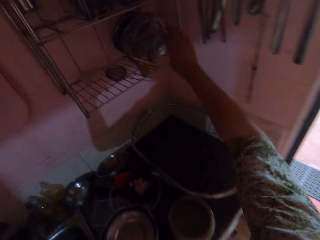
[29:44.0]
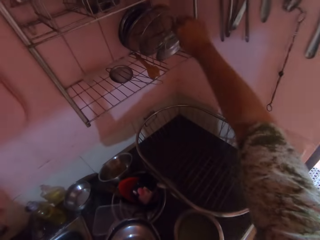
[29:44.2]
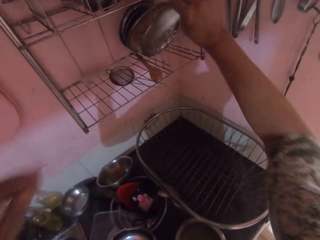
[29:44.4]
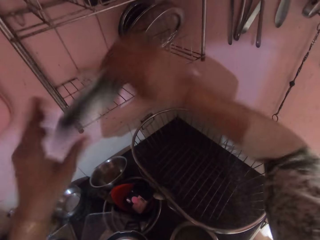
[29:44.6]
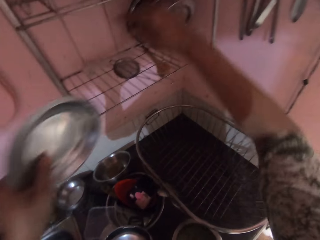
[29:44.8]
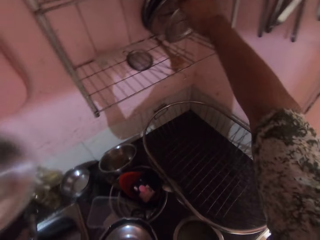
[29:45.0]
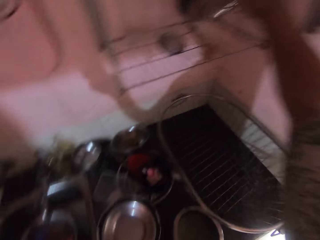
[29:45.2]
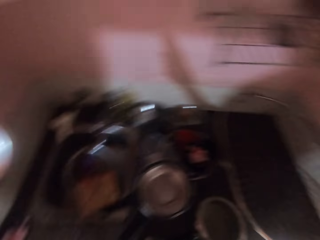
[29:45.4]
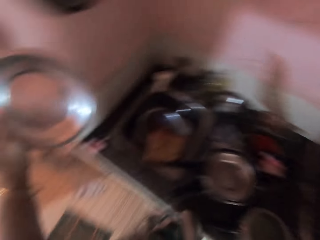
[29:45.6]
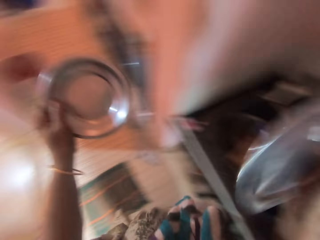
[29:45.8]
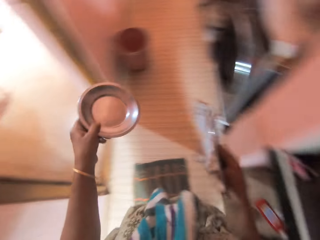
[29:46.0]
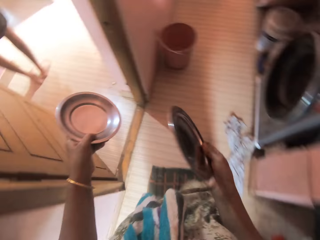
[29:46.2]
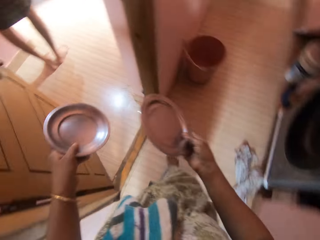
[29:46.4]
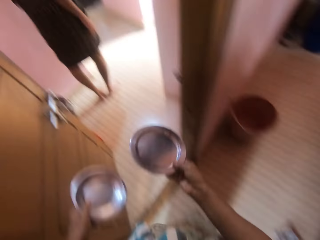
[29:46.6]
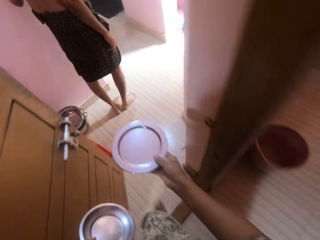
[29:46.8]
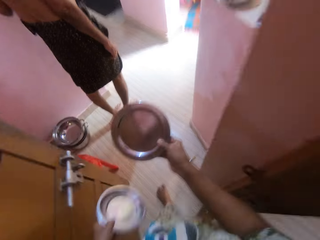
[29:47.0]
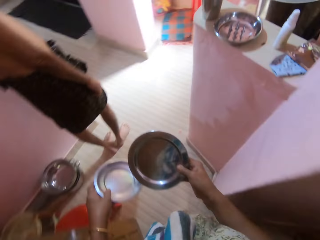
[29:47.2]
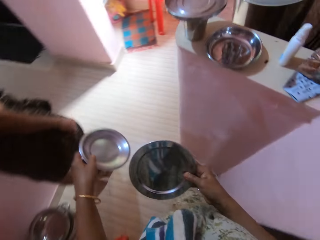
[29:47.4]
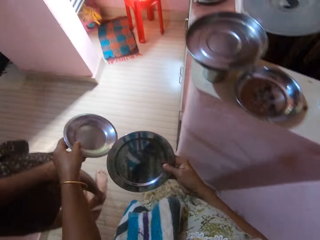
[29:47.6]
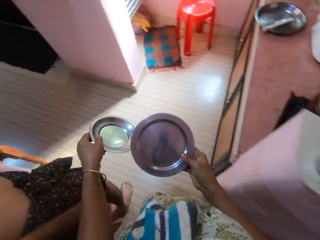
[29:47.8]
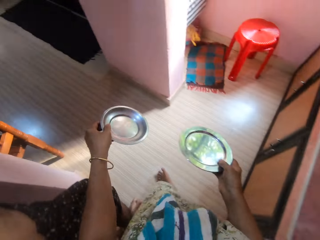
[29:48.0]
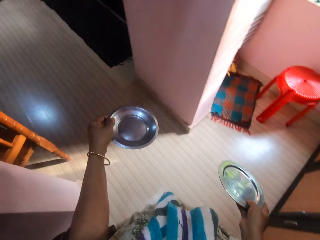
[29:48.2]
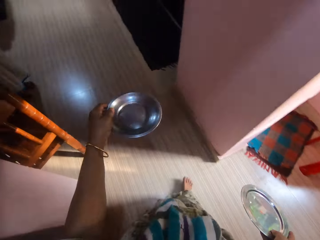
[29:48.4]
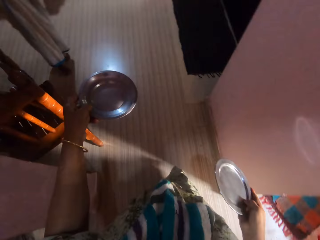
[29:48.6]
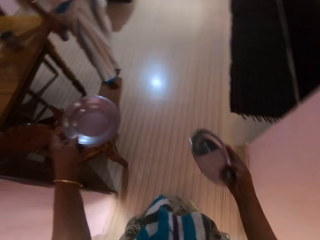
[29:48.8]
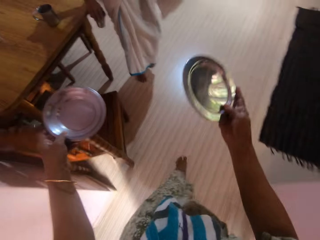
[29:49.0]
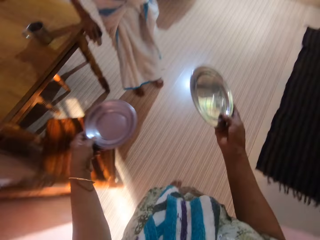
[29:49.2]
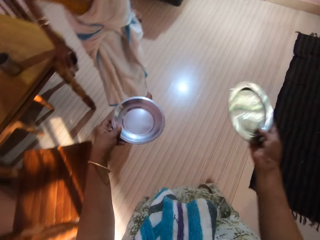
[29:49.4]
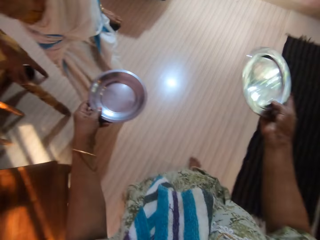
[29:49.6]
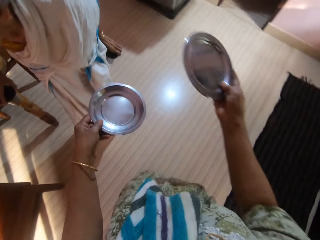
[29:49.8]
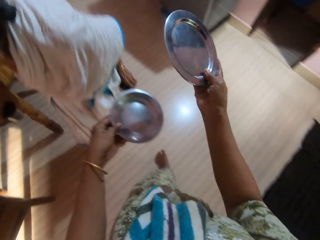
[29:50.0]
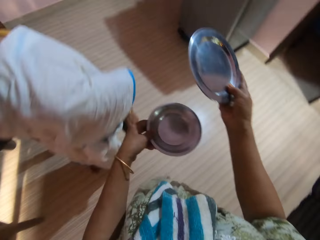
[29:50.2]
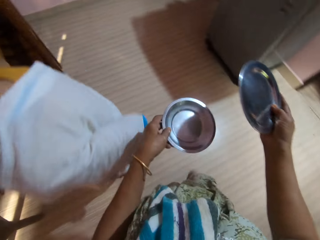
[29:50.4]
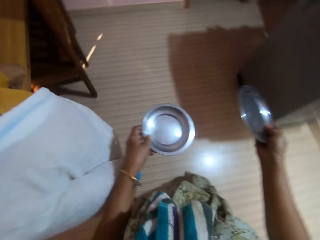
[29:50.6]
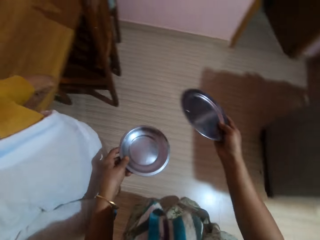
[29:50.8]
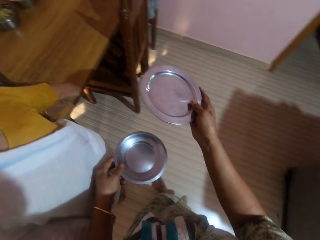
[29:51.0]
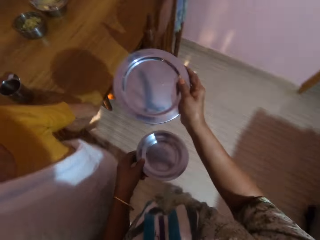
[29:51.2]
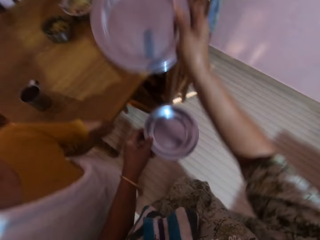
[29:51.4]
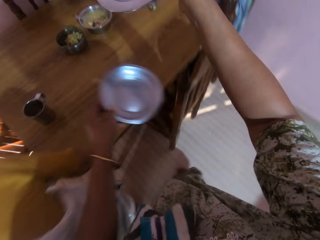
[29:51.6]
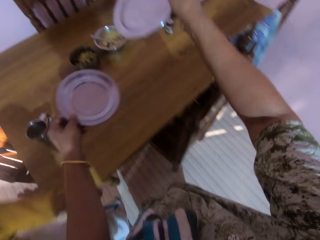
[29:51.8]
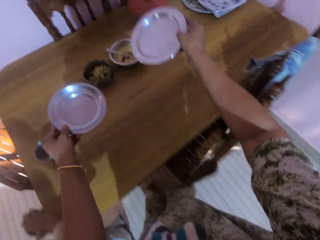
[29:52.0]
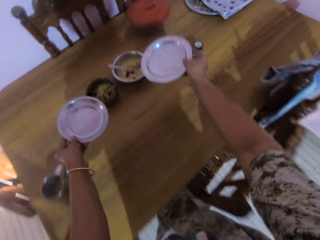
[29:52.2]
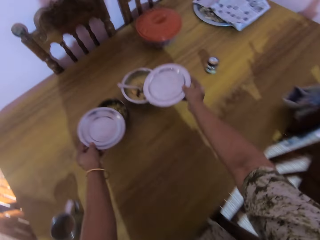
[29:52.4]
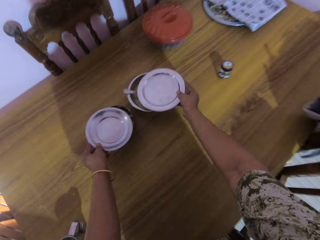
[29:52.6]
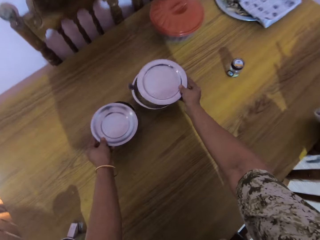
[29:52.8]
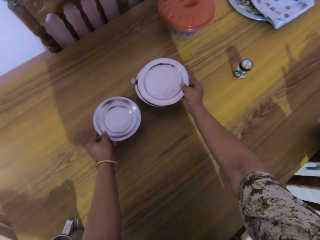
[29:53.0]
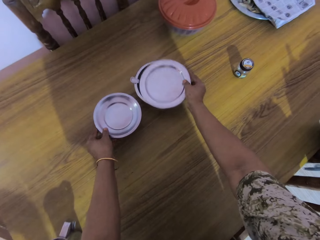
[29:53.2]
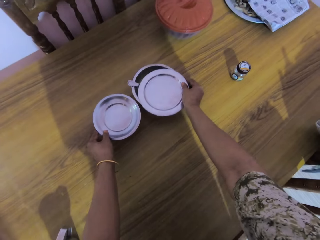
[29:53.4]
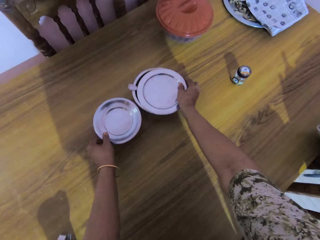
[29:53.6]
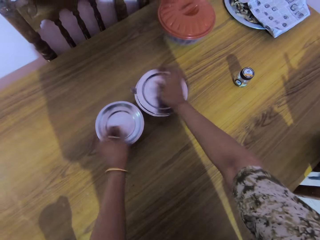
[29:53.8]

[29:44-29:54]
The camera wearer picks up a plate lid from the upper plate rack with her right hand. She passes the plate lid to her left hand. She picks up a plate lid from the upper plate rack with her right hand. She walks towards a dining area. She holds the cover on both hands. A woman moves away from the table. The camera wearer covers two plates with food on the table with the plate lids.

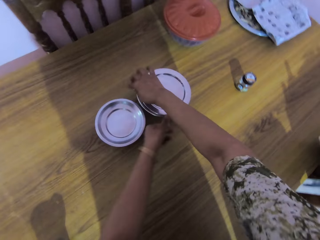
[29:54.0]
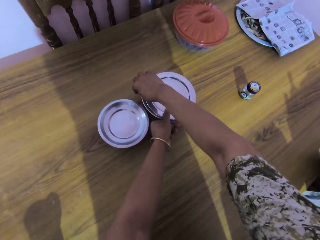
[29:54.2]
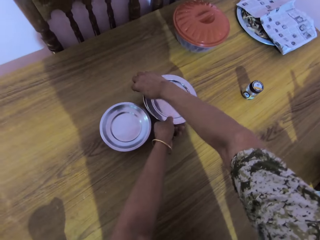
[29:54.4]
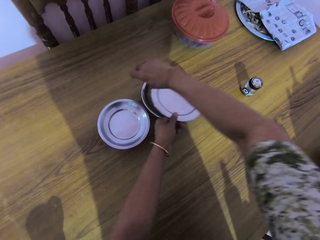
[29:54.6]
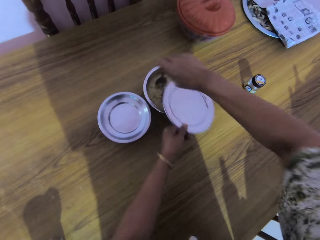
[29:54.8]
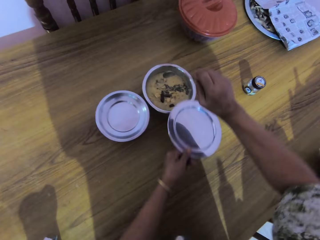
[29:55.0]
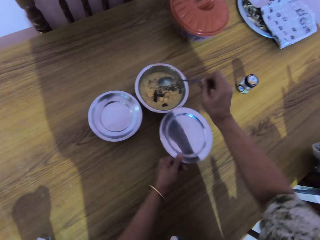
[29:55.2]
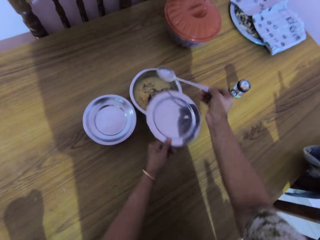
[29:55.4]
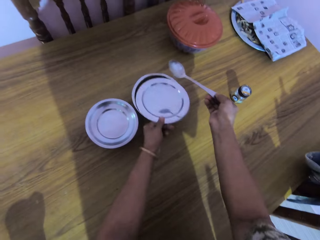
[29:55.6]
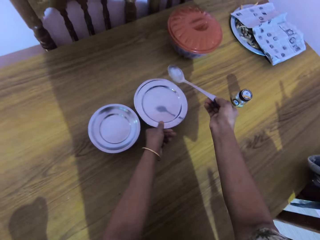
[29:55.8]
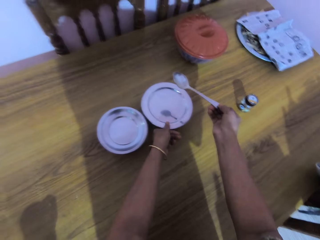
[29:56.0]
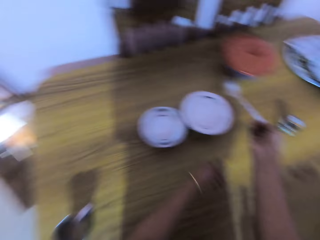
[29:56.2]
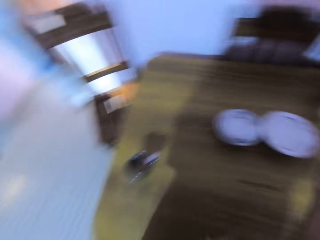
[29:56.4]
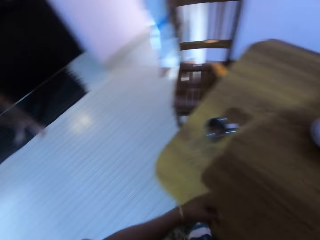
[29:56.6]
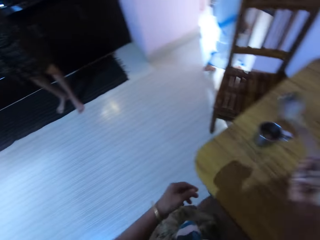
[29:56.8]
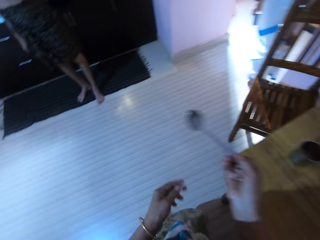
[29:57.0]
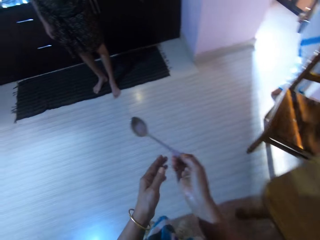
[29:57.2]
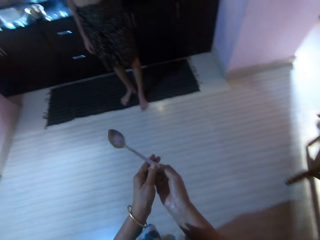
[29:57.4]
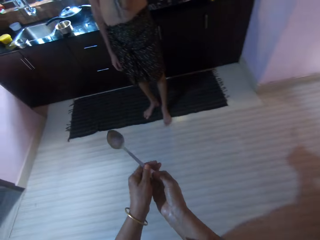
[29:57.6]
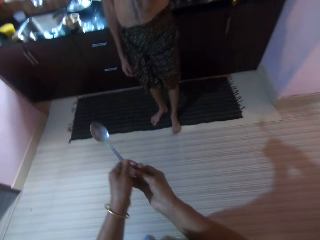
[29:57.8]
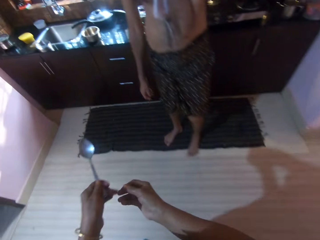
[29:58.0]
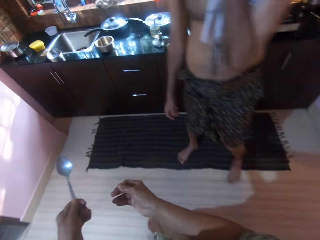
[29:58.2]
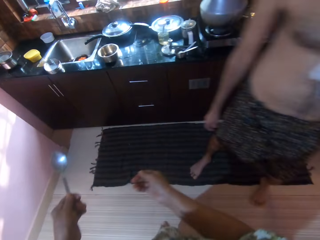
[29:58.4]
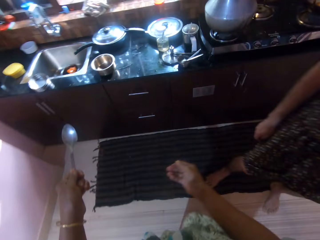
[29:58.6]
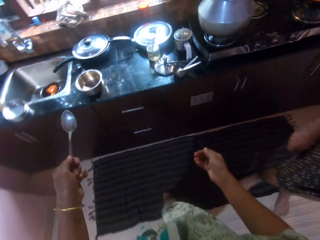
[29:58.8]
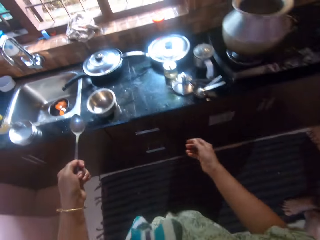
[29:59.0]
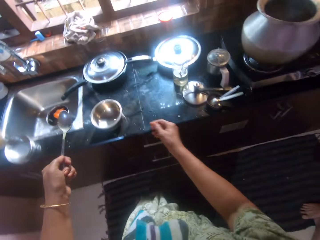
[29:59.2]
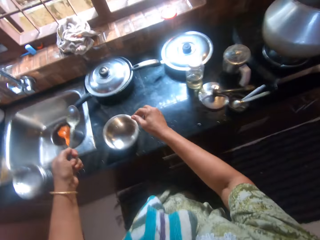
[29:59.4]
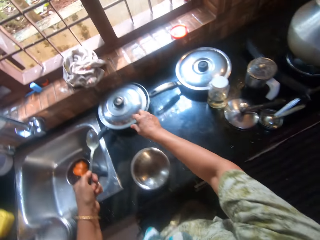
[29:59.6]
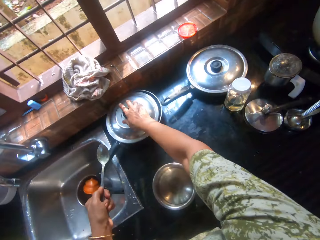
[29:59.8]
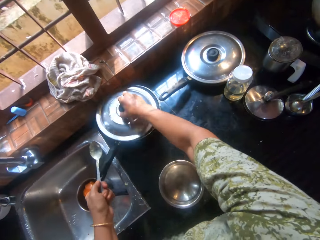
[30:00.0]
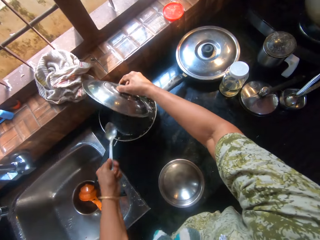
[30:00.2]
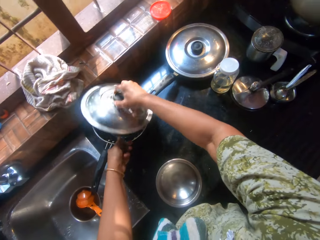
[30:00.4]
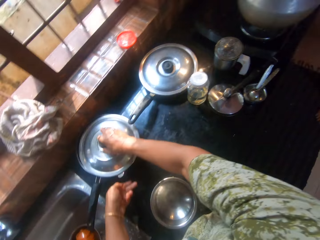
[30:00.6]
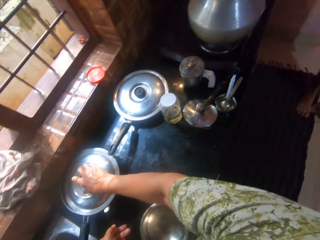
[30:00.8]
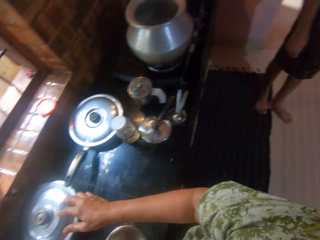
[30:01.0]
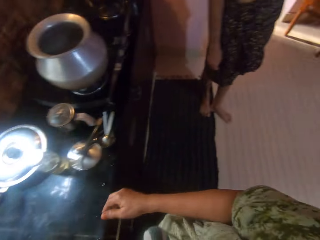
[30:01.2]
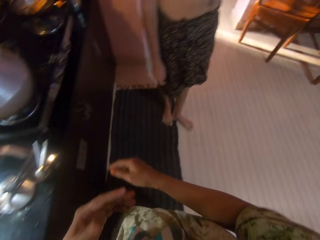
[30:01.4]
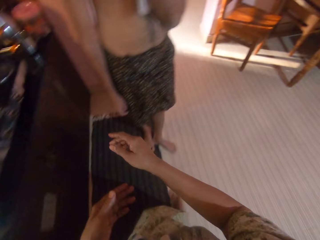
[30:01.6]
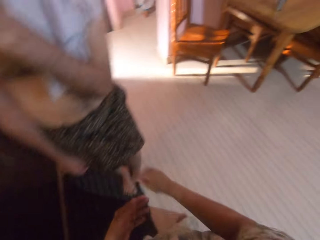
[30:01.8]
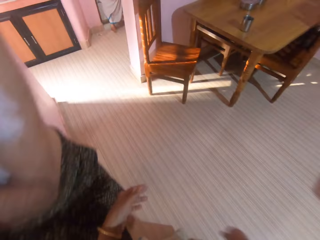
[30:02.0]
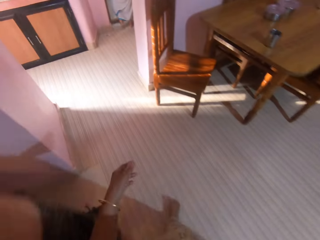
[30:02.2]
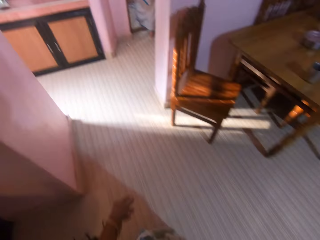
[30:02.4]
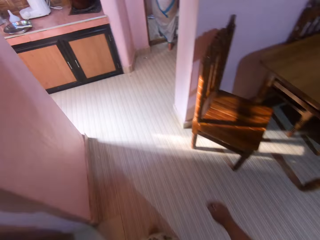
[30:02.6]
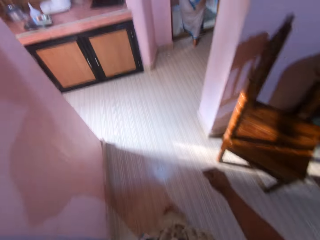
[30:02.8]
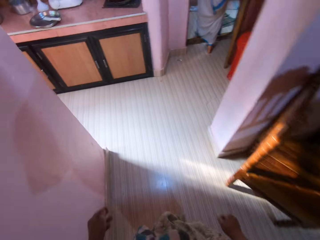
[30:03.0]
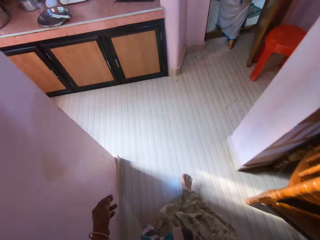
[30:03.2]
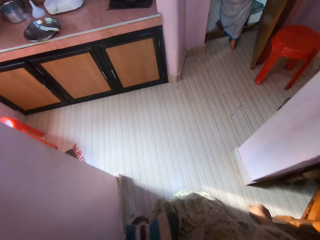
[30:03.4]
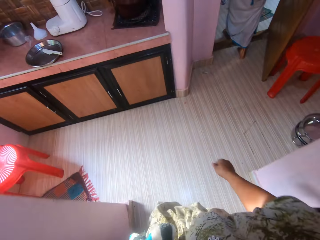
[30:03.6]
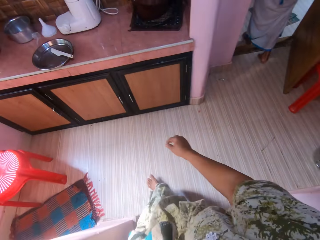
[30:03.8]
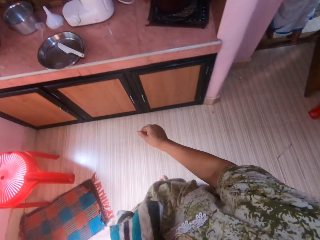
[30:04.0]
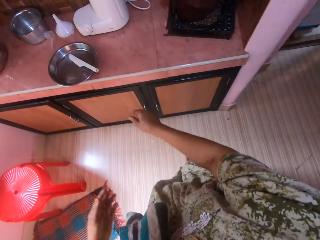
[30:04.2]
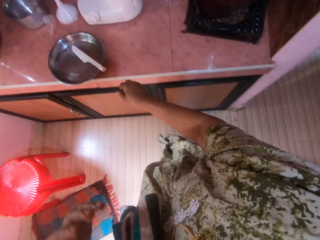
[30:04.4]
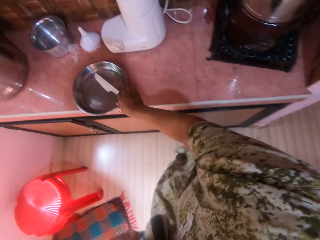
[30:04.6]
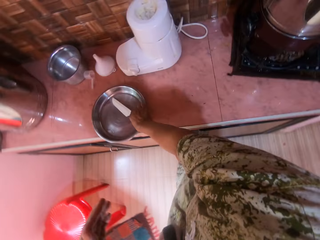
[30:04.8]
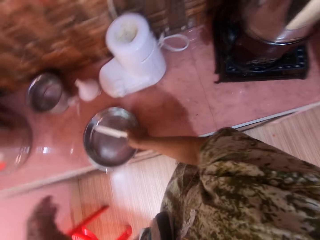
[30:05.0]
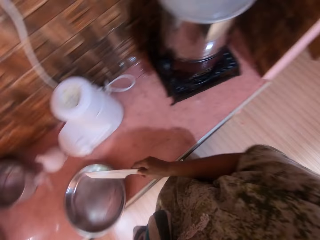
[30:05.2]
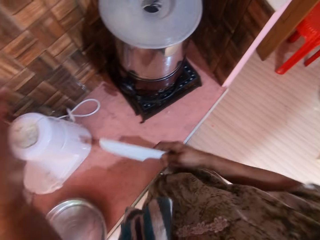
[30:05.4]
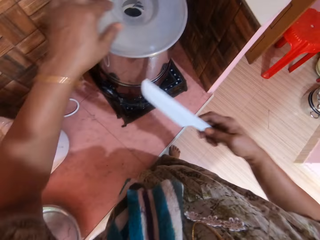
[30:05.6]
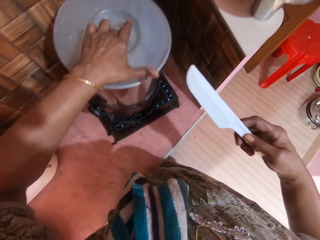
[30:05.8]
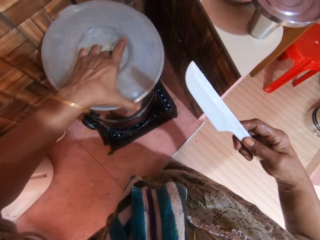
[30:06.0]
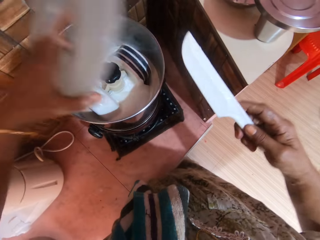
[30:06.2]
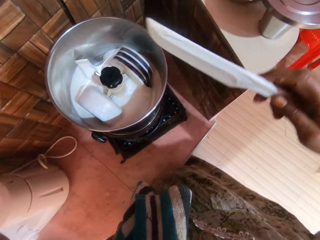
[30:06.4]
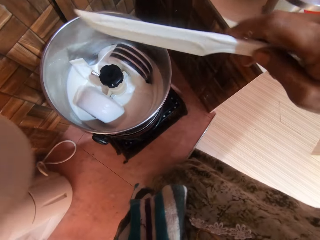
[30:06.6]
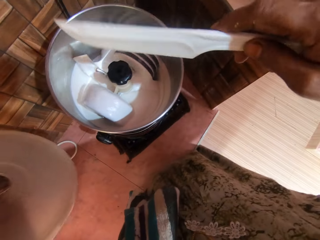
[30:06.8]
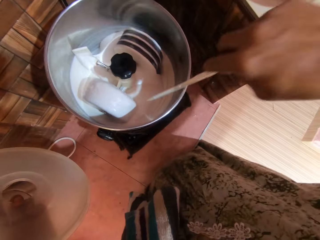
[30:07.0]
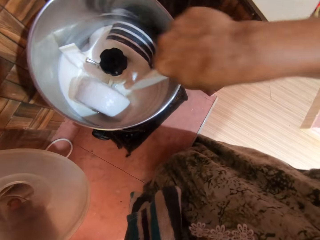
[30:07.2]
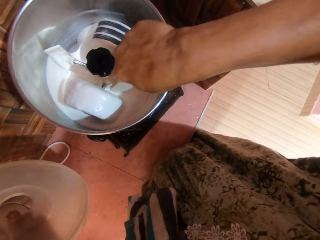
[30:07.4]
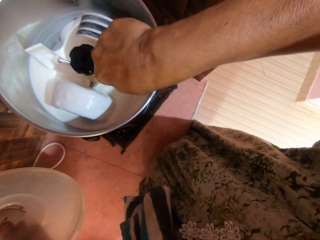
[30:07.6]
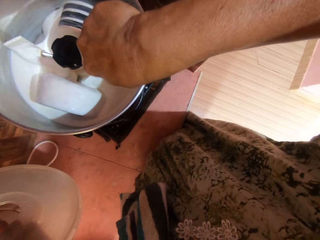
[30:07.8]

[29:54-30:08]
The camera wearer removes a spoon from one of the plates with her right hand. She removes the cover from one of the plates with her left hand. She holds the spoon with the right hand. She covers the plate with her left hand. She walks towards a kitchen area. She passes the spoon from the right hand to her left hand. A man moves away from the sink slightly. The camera wearer opens the lid of a frying pan on a kitchen countertop with her right hand. She drops the spoon into the frying pan. She covers the frying pan with its lid. She holds the lid. She walks towards a dining area. The woman moves back into a room. The camera wearer picks up a small white knife from a stainless dish on the top of a cabinet with her right hand. She holds the spoon with the right hand. She opens the lid of a blender on the top of the cabinet with her left hand.
